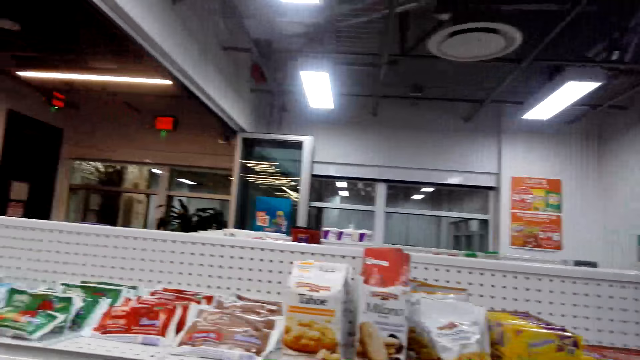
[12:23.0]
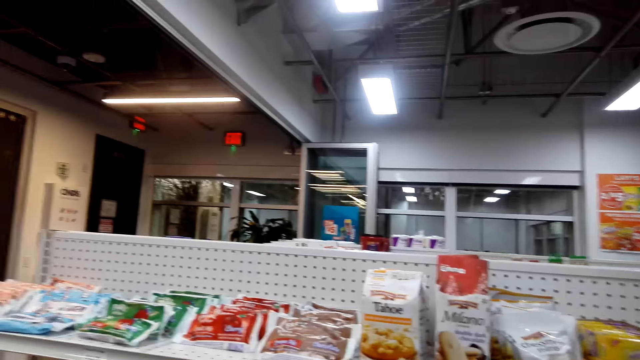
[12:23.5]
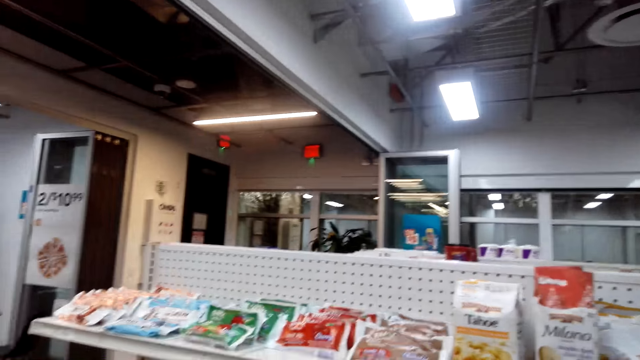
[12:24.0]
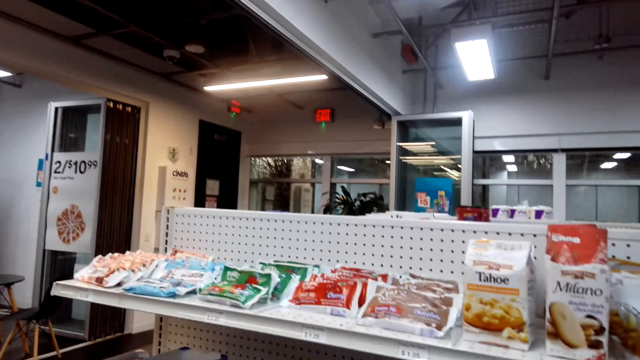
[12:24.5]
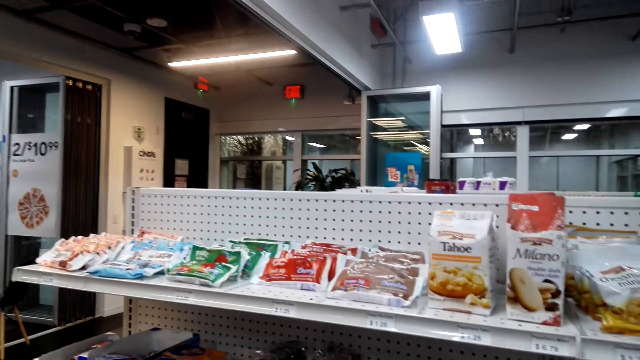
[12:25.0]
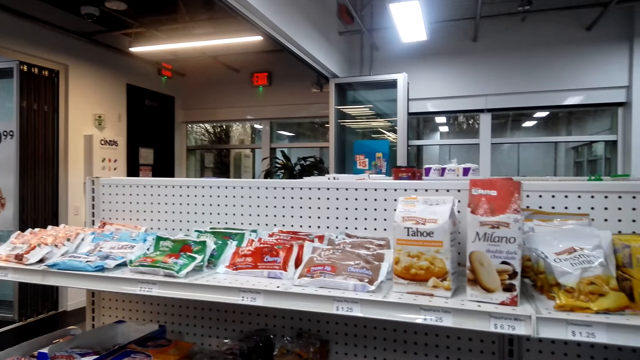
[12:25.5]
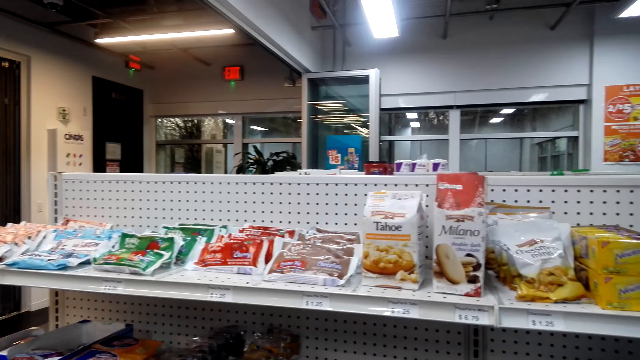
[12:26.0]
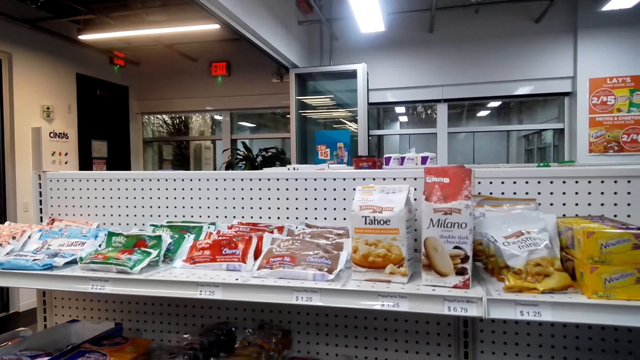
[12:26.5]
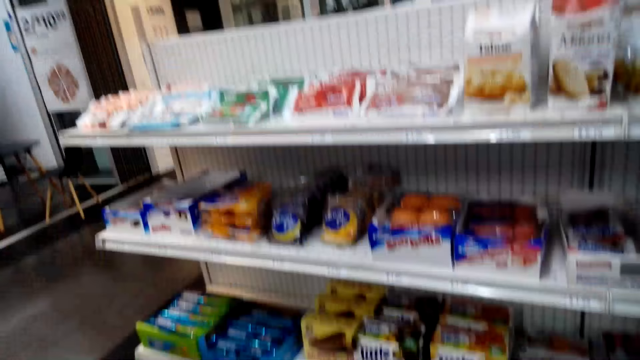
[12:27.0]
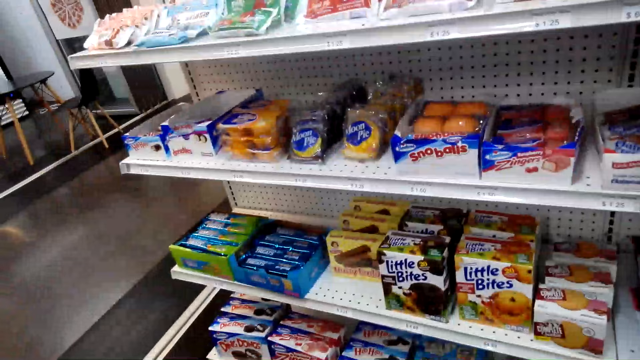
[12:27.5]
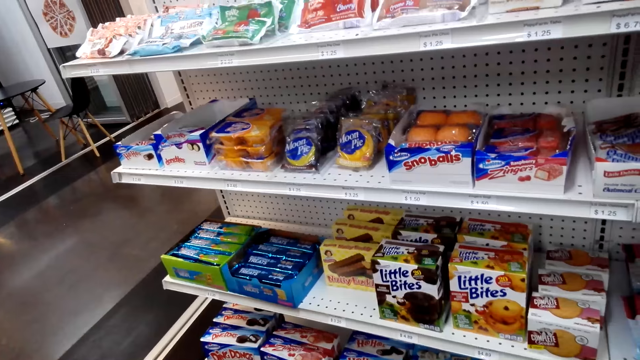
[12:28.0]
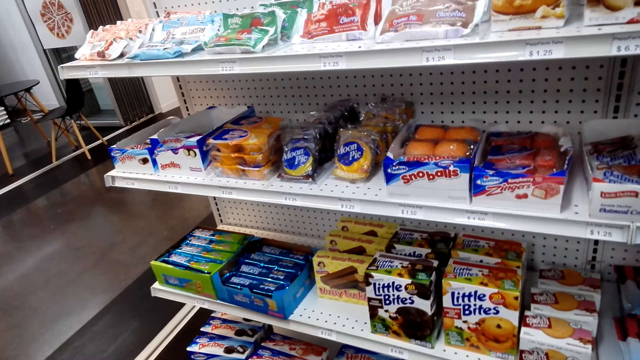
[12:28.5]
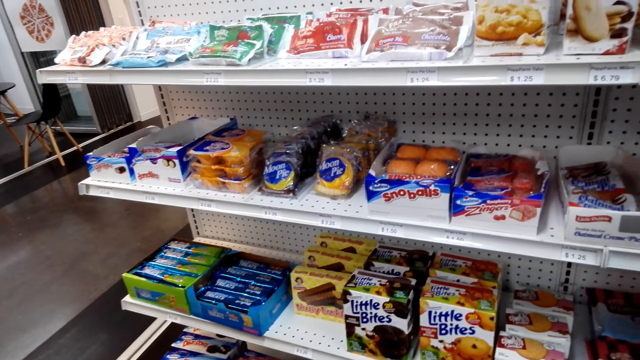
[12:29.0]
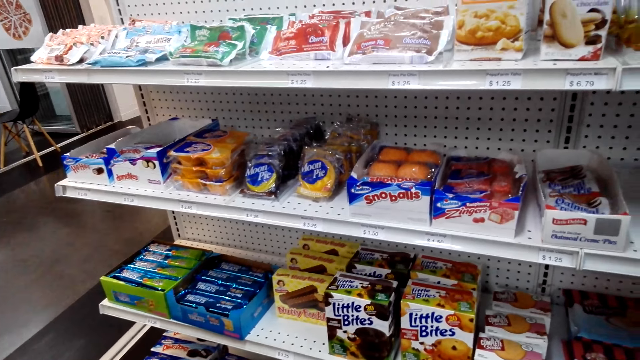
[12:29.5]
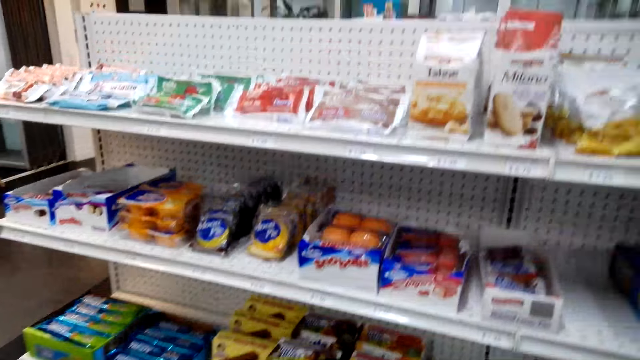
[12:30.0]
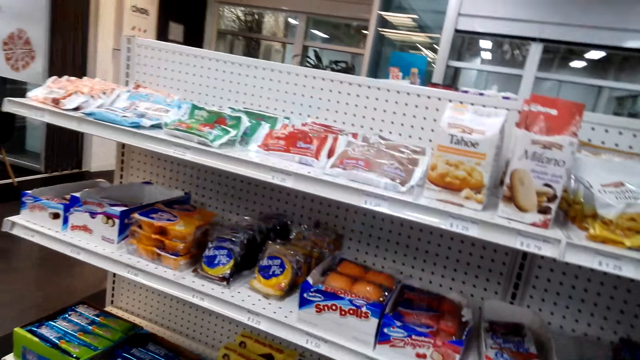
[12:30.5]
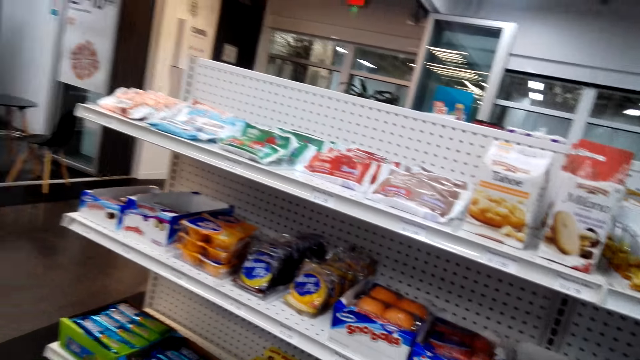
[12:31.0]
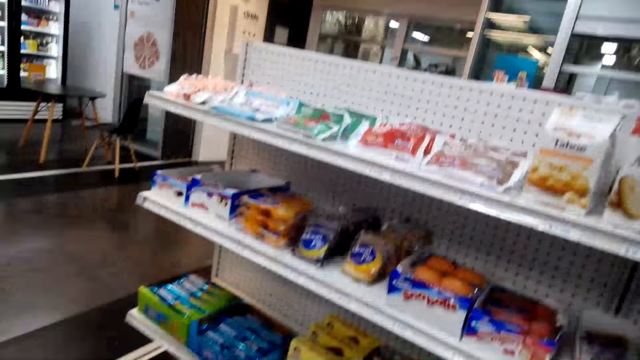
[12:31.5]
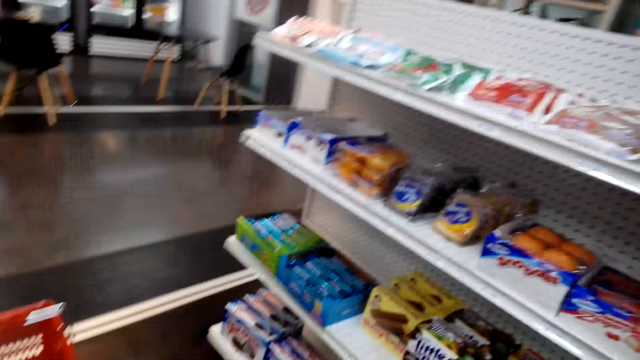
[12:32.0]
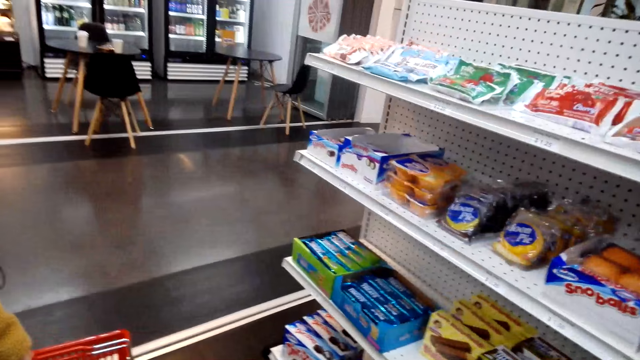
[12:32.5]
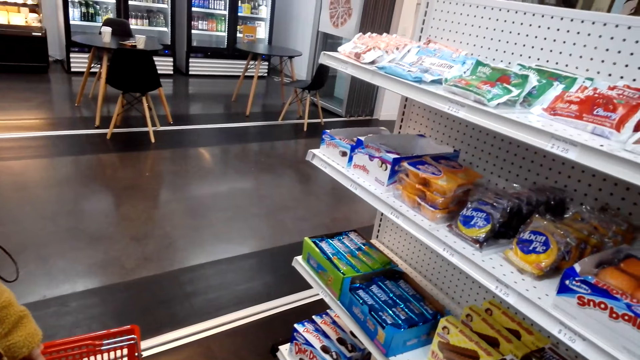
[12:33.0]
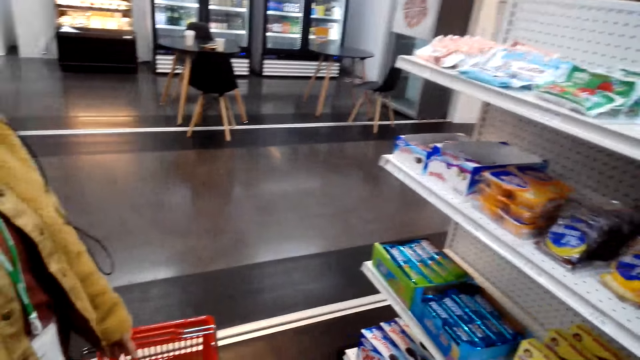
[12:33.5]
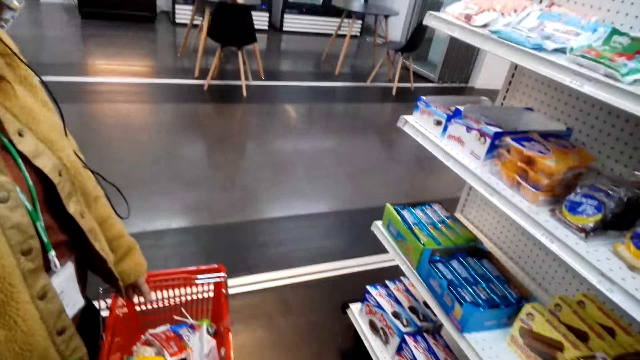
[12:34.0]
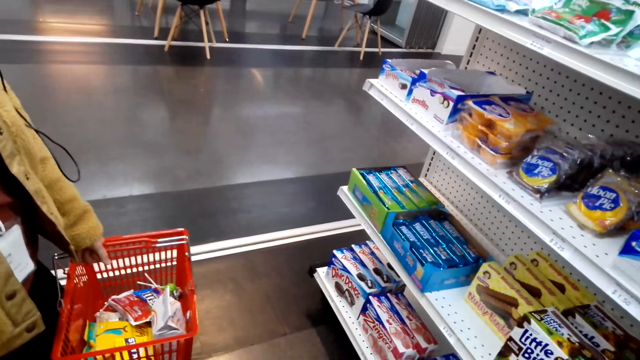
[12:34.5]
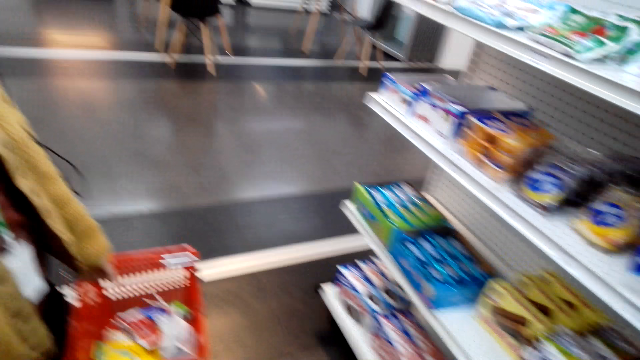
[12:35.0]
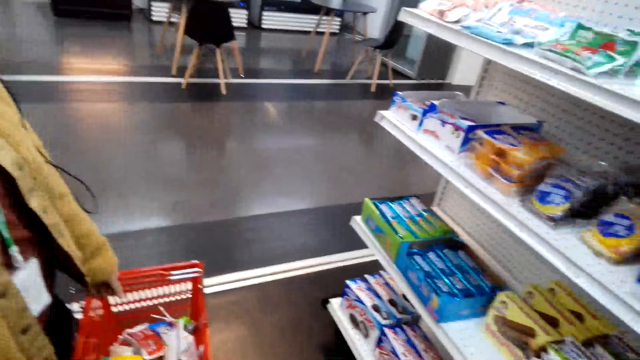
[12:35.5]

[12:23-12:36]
The camera wearer looks around the shelf. They talk to the lady.

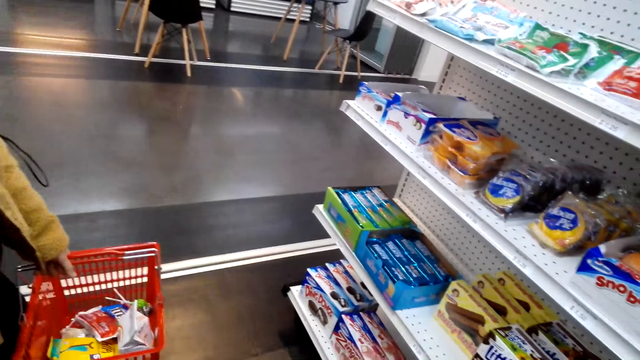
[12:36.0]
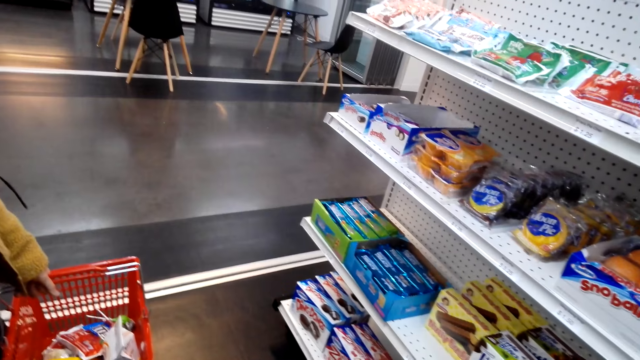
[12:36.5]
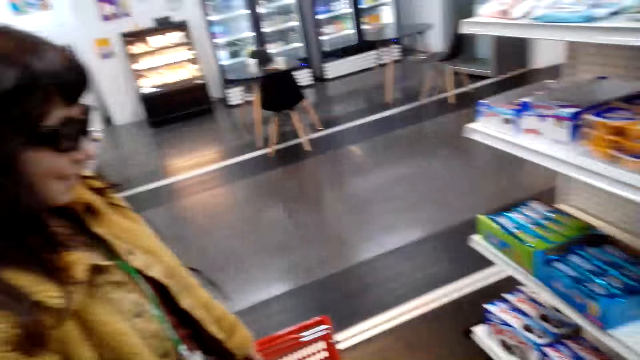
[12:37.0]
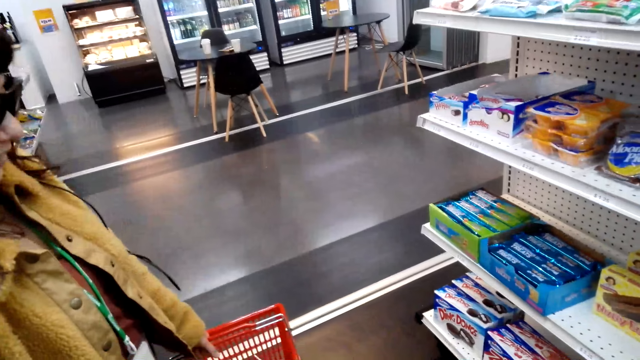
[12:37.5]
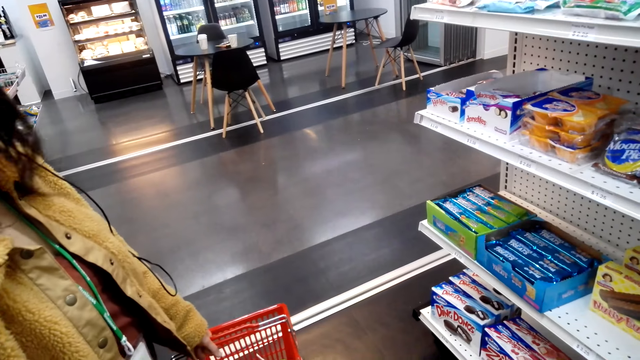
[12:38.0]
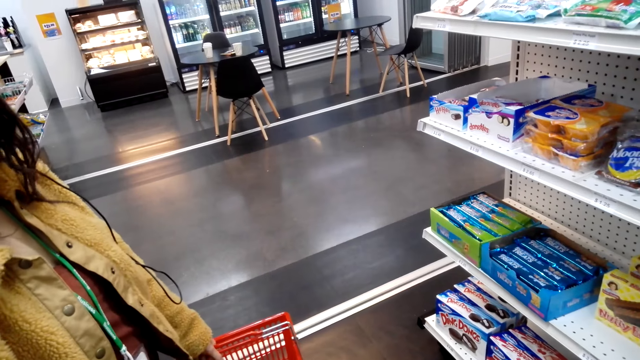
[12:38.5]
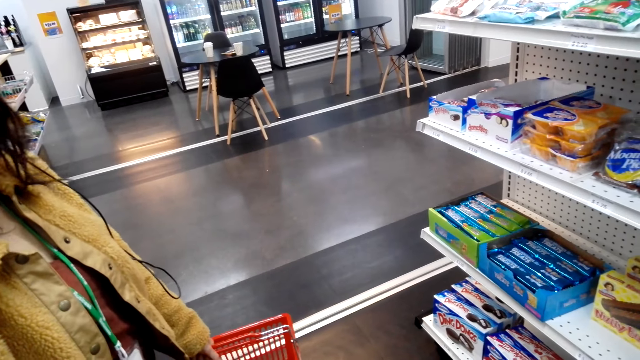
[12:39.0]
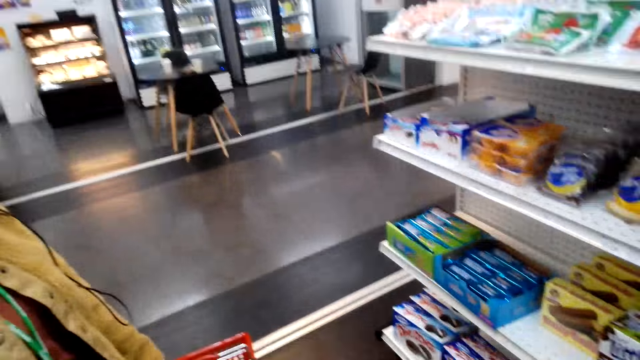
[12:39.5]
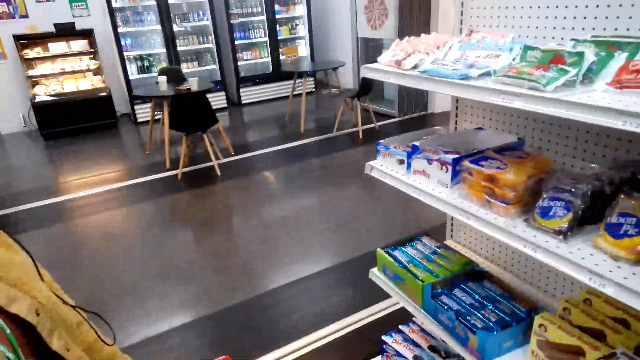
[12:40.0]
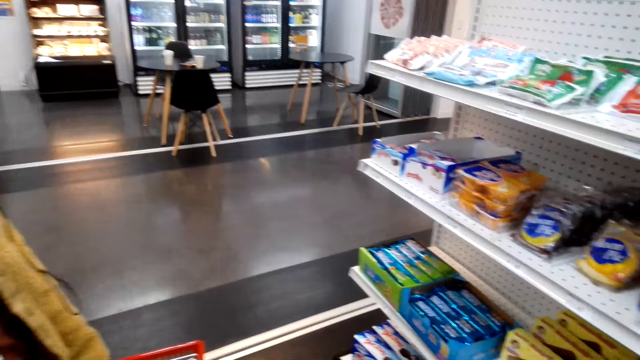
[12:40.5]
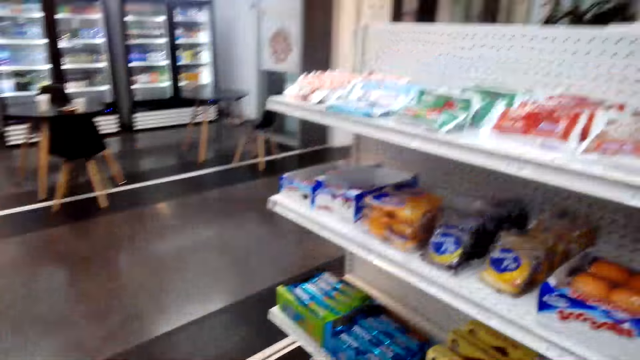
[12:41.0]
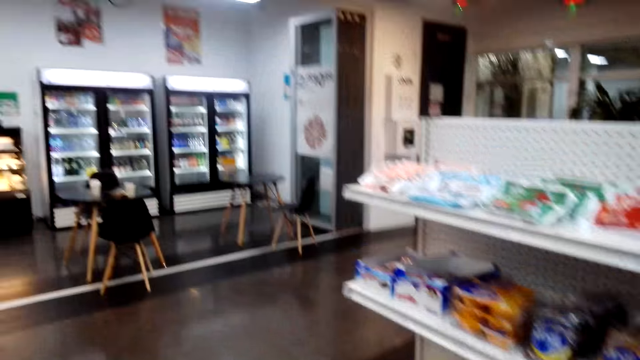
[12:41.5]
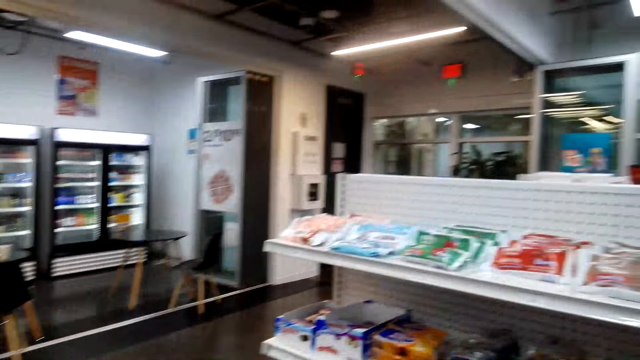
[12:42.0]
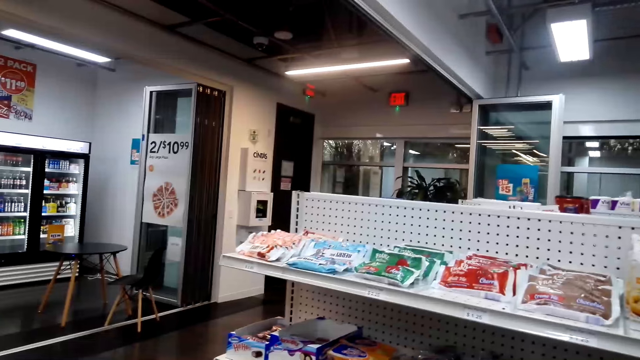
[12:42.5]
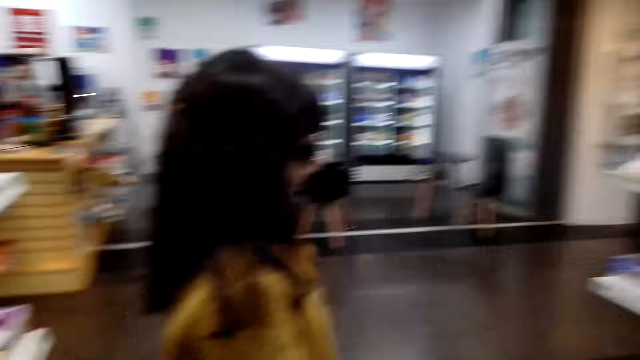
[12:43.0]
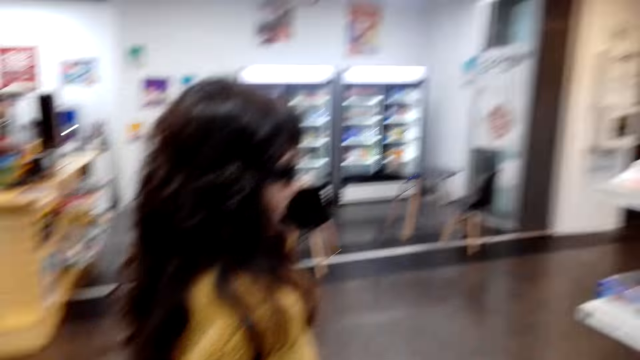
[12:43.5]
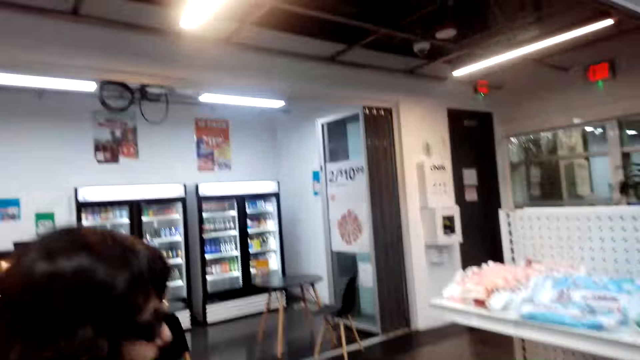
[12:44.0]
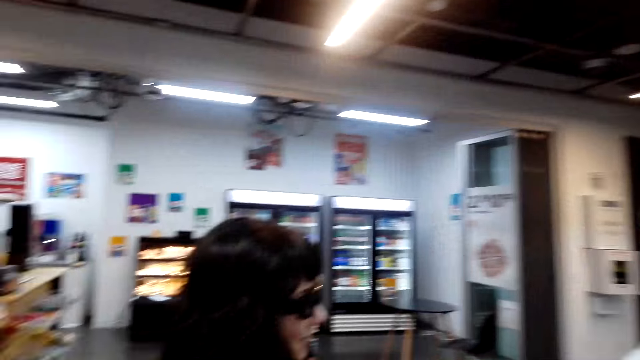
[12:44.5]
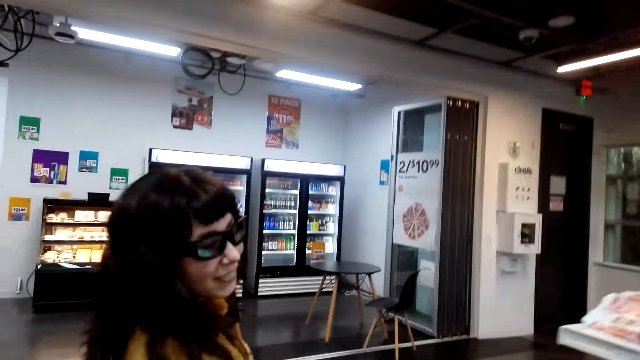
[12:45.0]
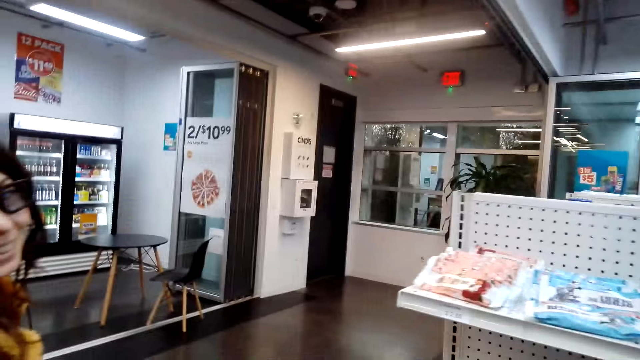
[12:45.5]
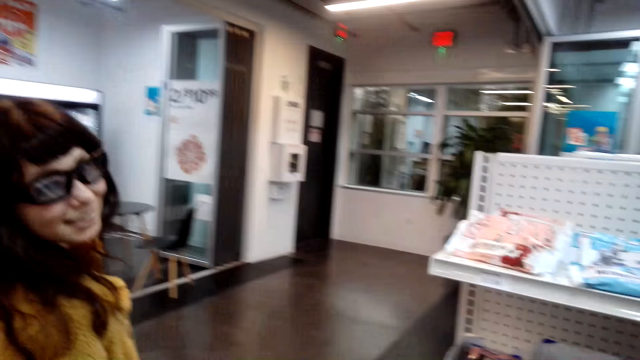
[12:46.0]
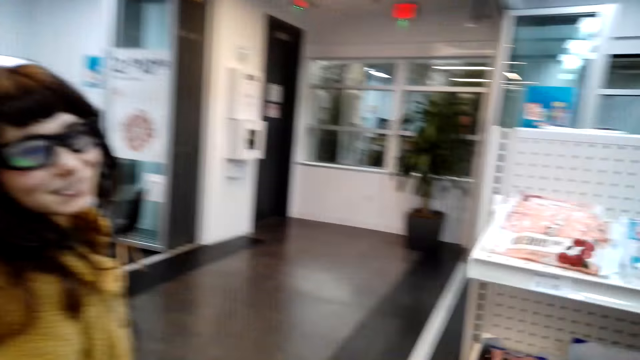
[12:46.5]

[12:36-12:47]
The camera wearer talks to the lady and walks around the store.
